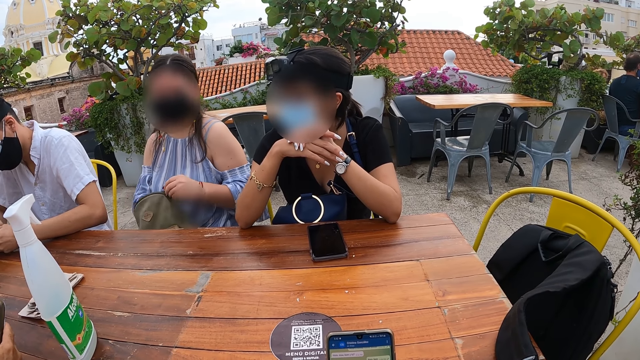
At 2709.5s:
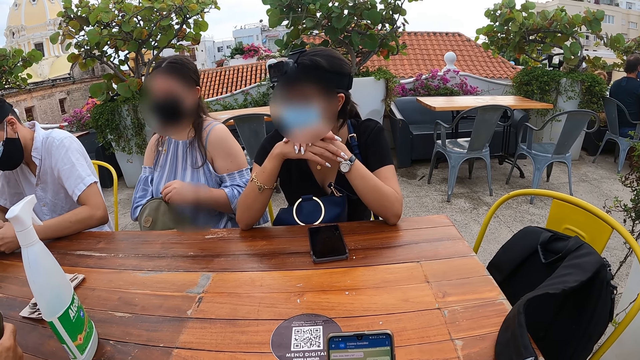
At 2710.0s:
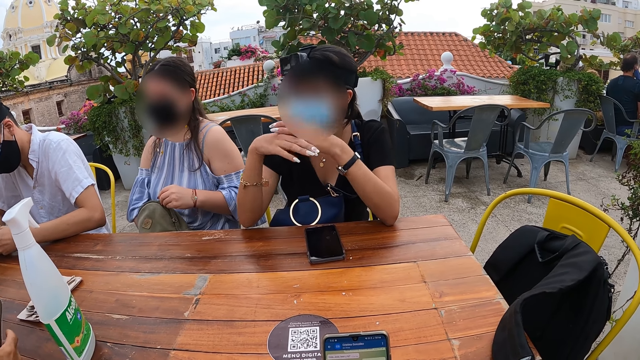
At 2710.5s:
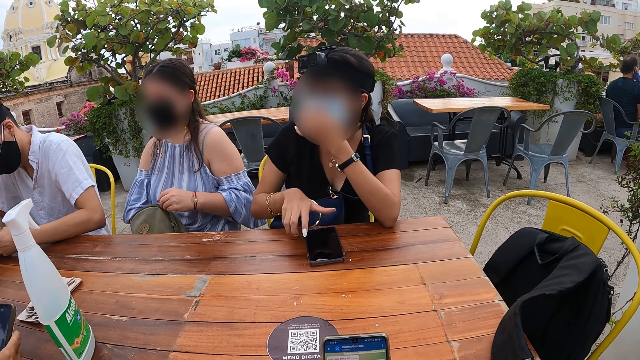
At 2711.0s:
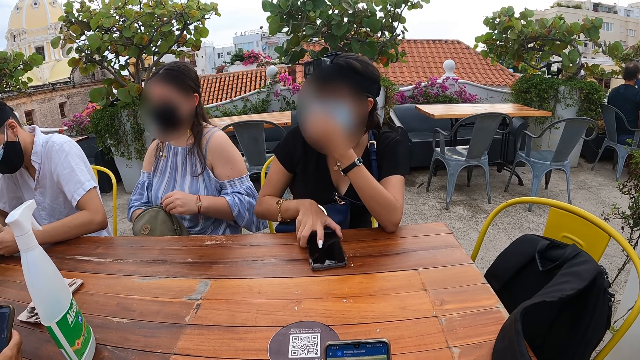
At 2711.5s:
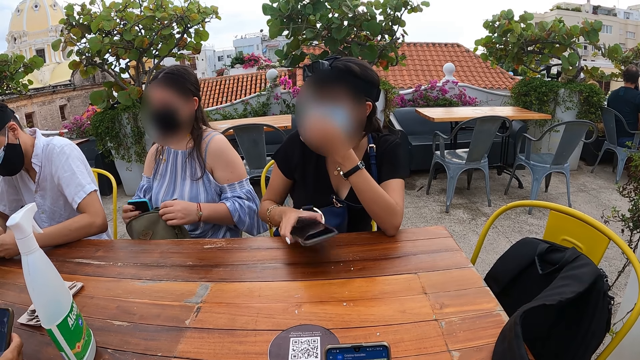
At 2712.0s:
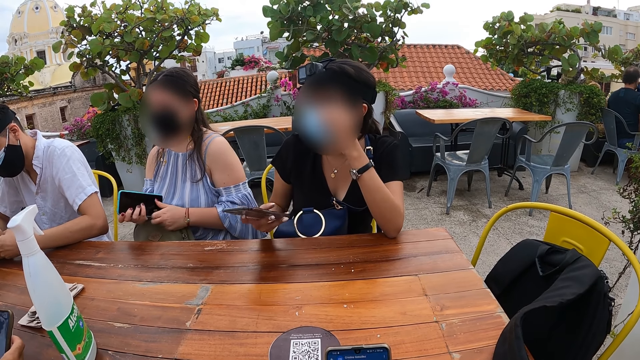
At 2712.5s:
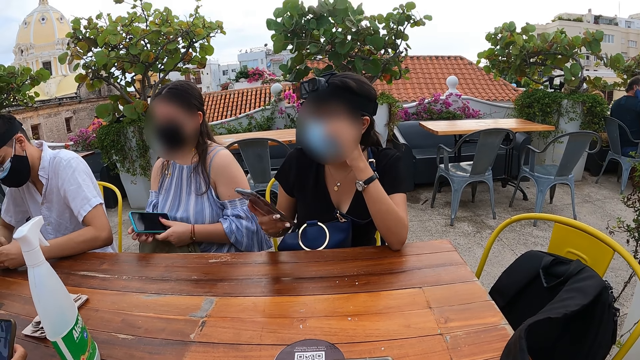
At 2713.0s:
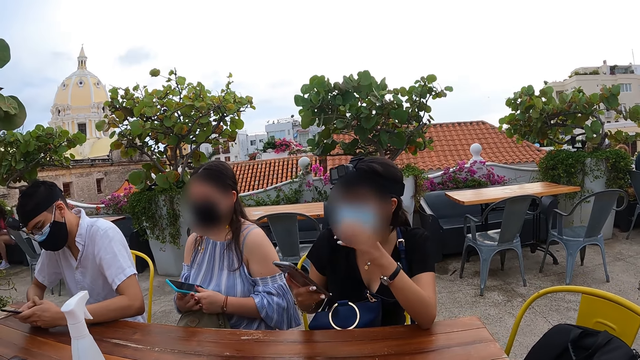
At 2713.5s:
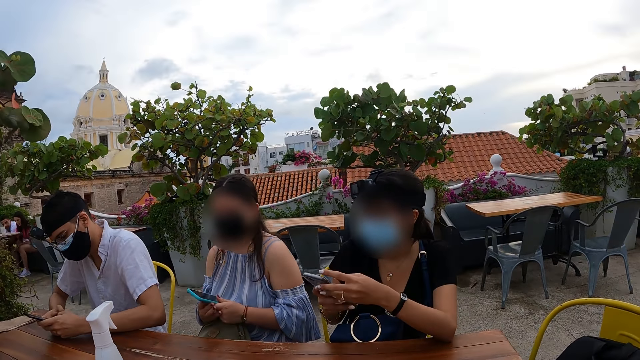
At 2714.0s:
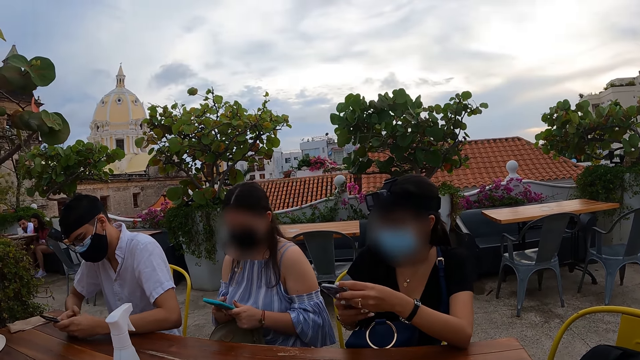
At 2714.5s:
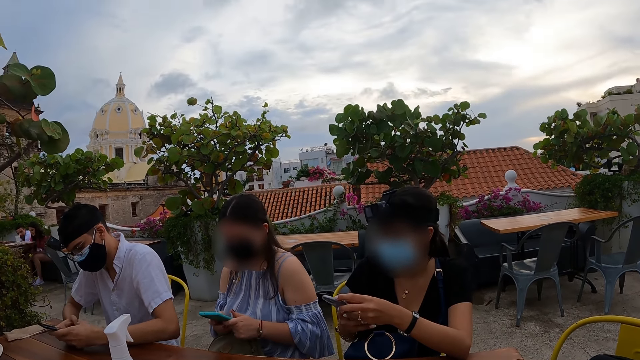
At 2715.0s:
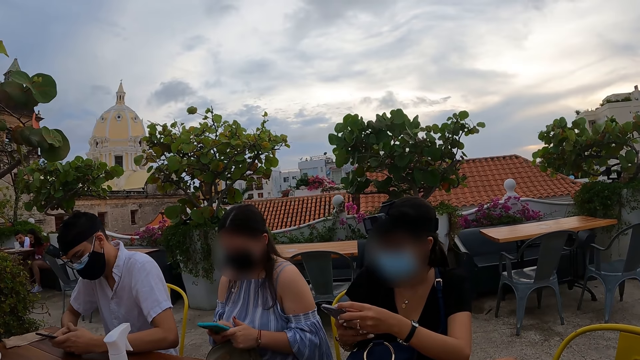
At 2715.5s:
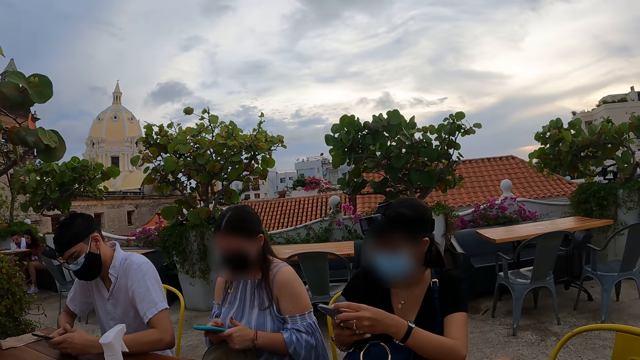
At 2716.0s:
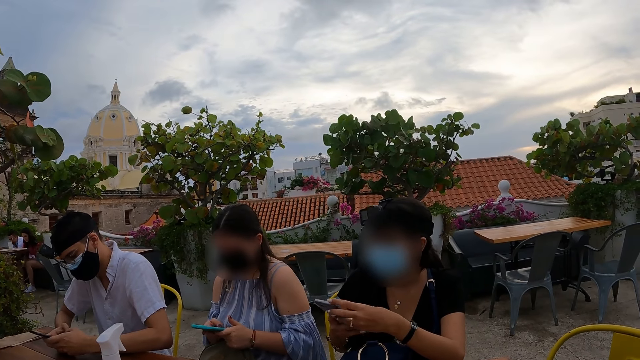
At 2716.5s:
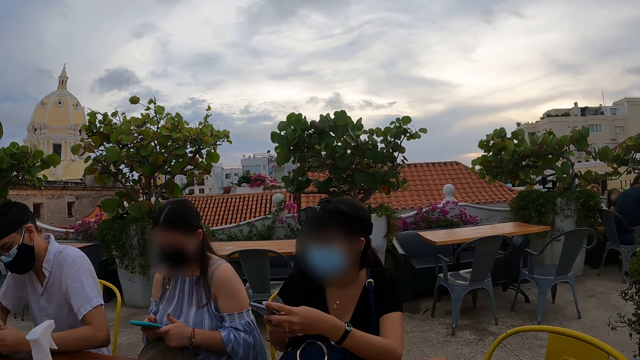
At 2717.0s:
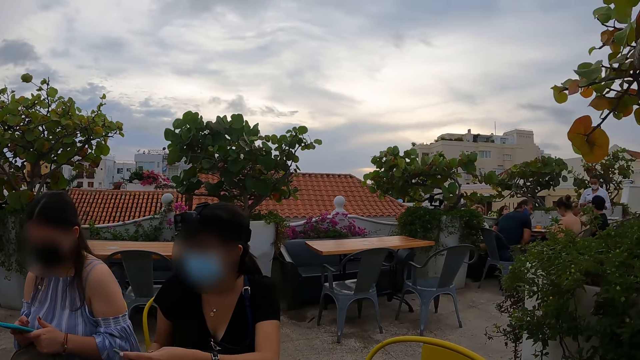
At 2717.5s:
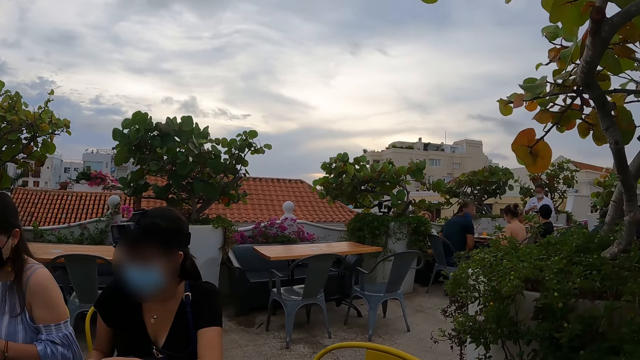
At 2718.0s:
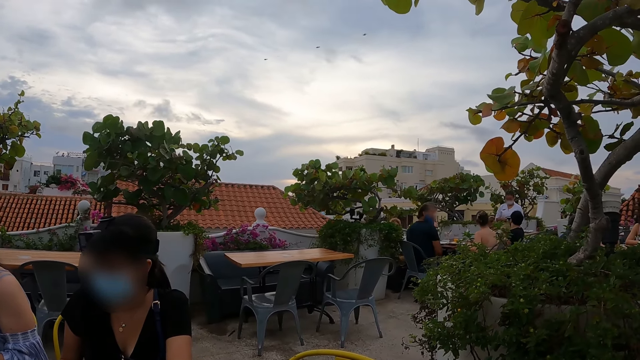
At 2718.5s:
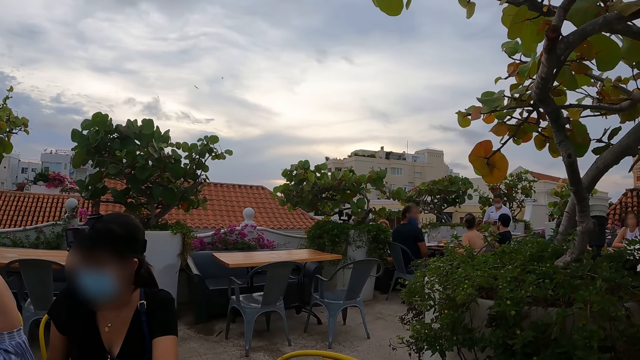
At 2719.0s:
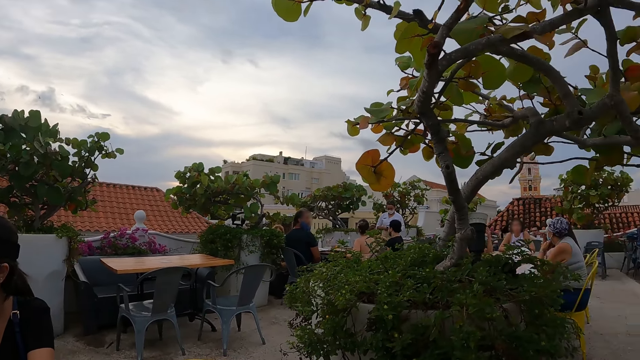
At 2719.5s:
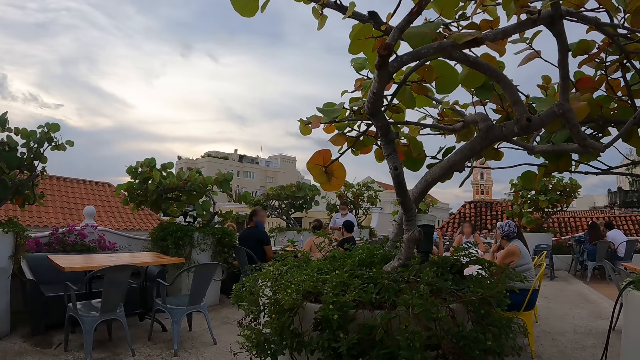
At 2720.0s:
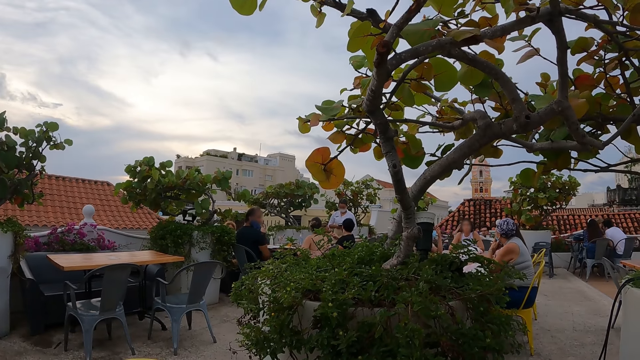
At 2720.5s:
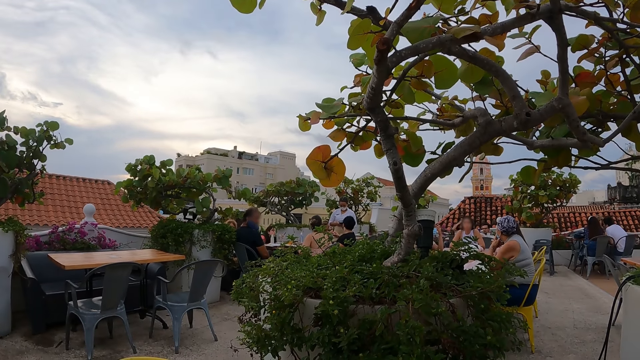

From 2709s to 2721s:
A woman soaks the hand in the bag. Another woman picks up the phone from the table with her right hand. The first woman picks up the phone from her bag with her right hand. The other woman holds the phone with both hands. The first woman presses the phone with both hands. The camera wearer looks around.

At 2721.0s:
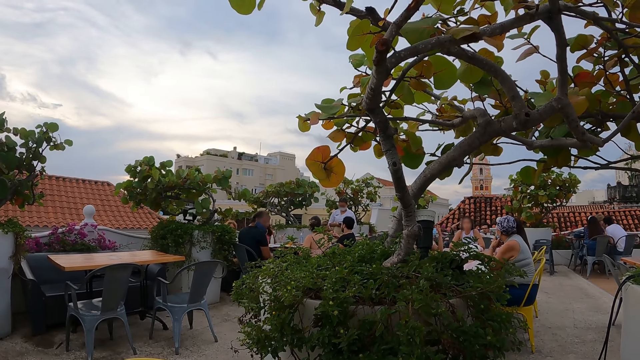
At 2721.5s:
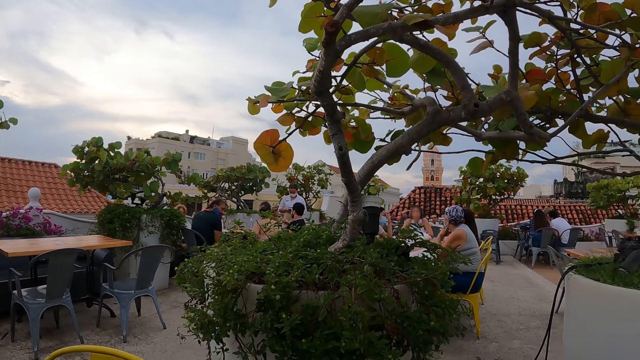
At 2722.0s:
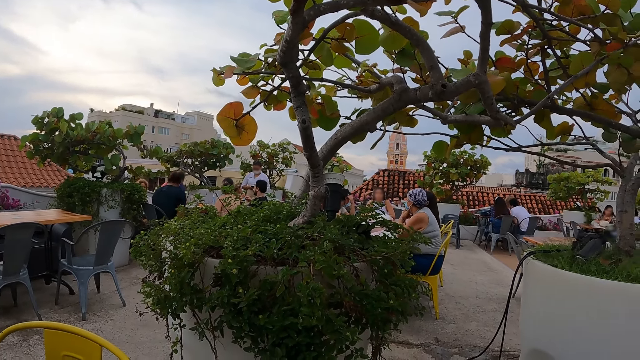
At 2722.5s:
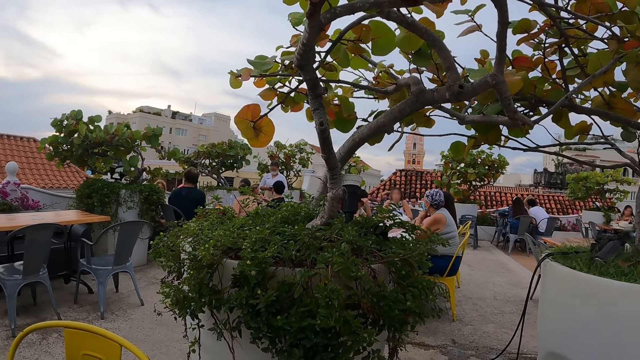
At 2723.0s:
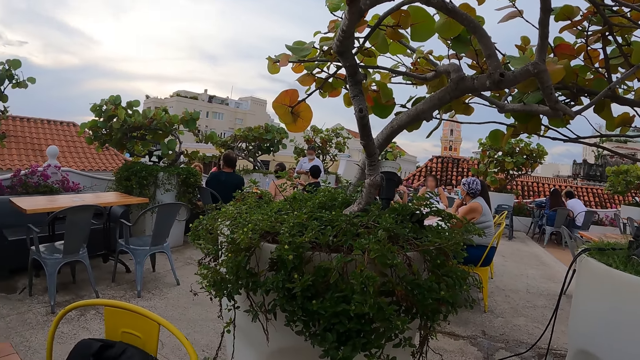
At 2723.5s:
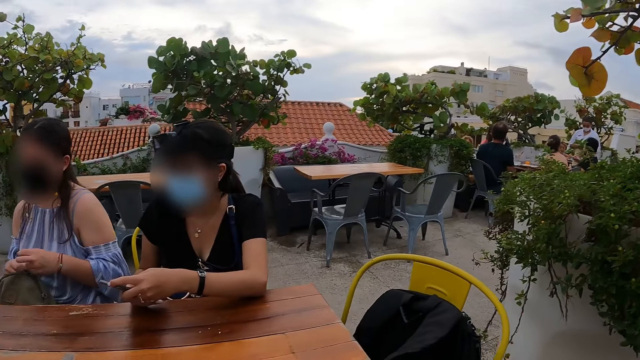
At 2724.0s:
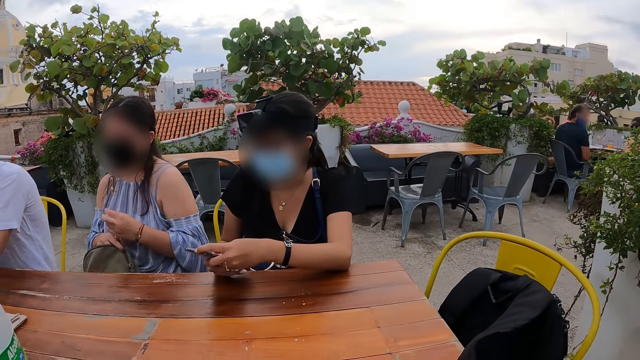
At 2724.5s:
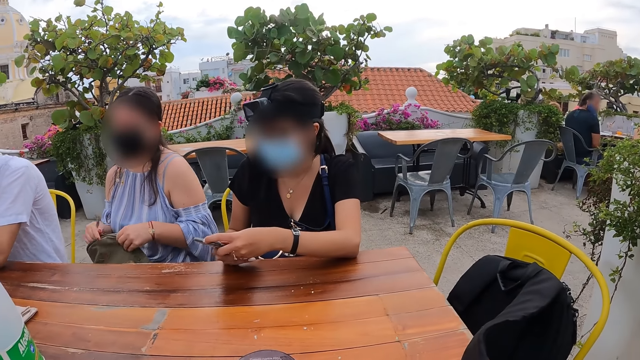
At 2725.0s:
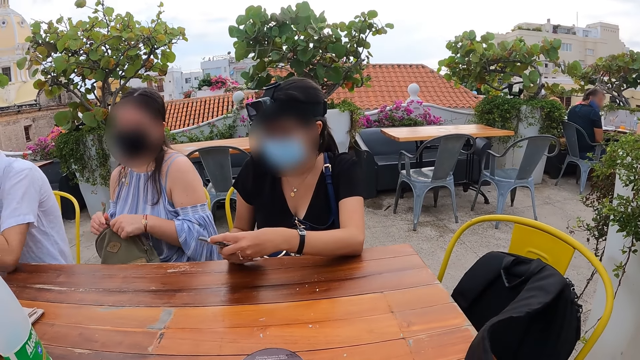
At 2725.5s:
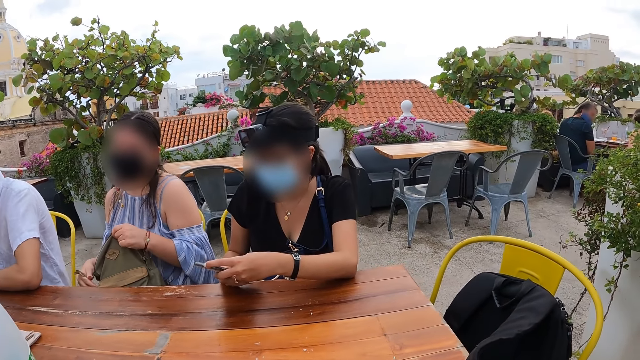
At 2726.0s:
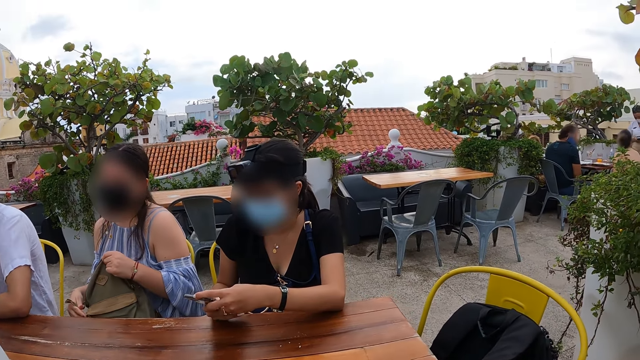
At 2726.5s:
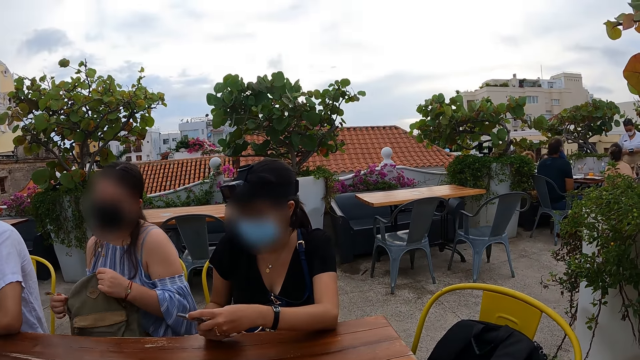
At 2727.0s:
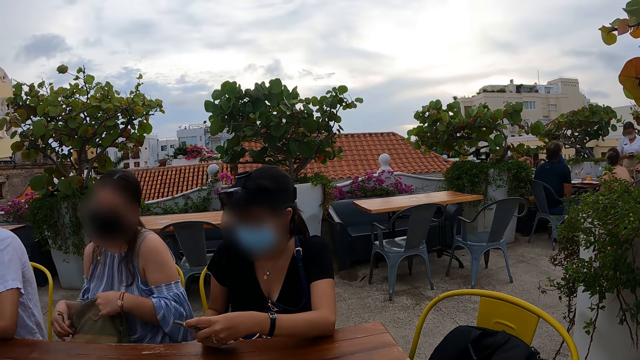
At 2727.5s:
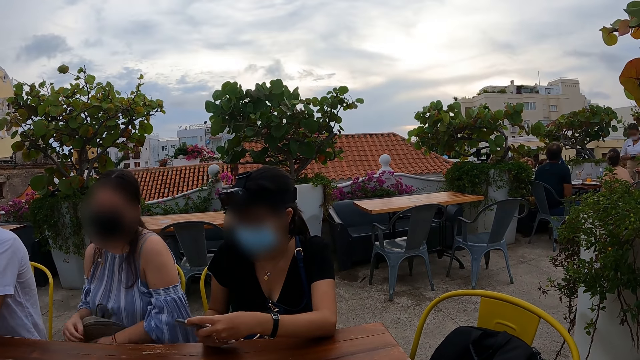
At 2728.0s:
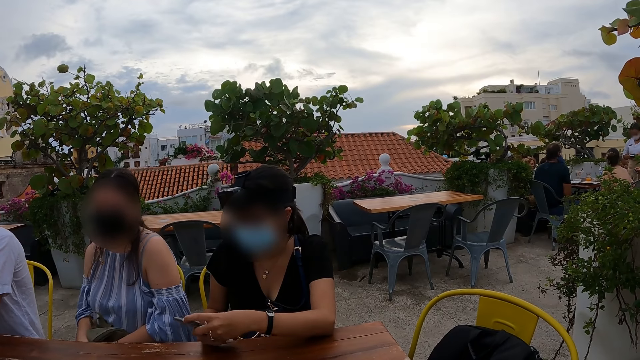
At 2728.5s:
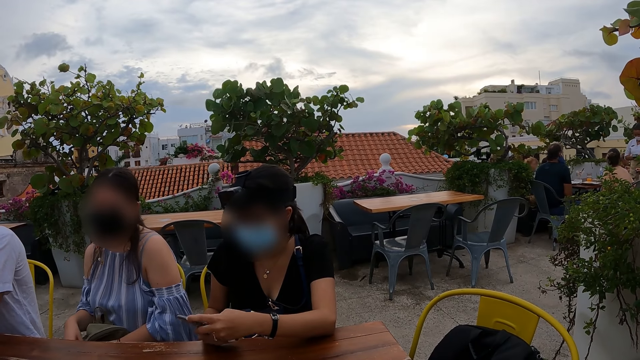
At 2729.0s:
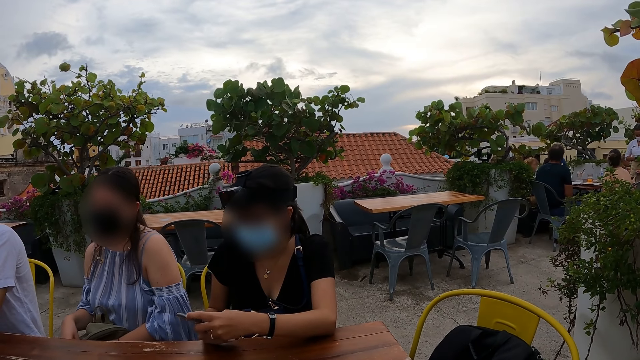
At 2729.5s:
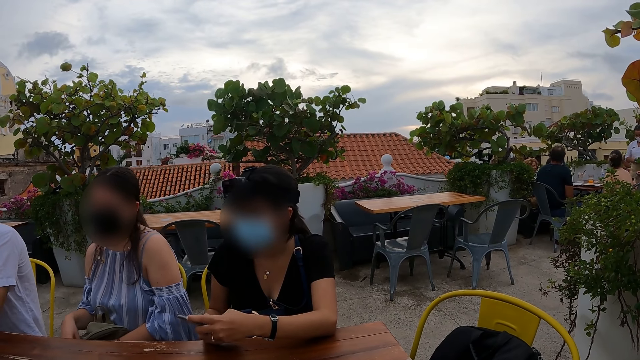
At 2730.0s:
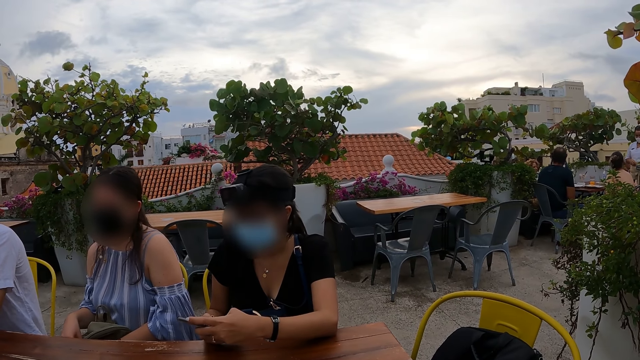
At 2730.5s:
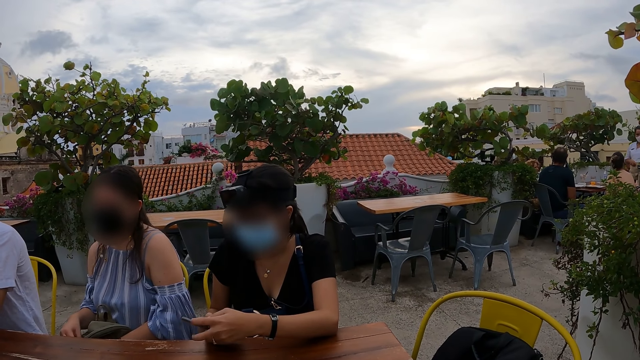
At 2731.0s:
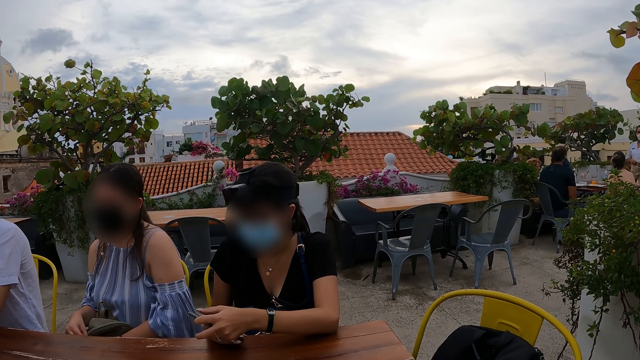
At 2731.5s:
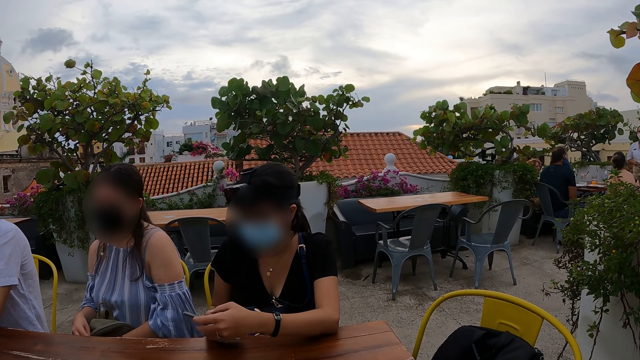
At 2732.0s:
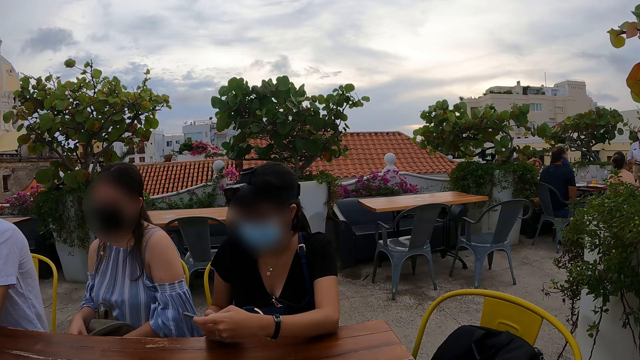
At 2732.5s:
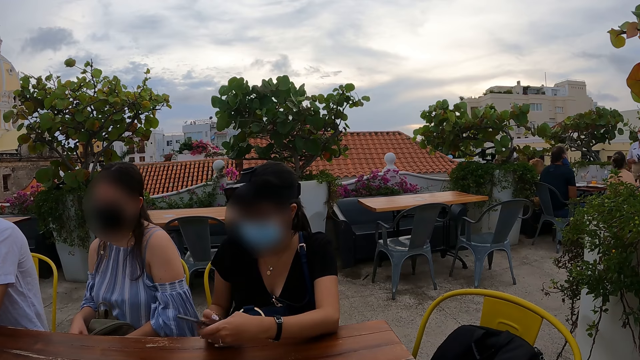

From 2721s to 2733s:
A woman zips the hand bag on her lap with both hands. She places the bags on her lap.
